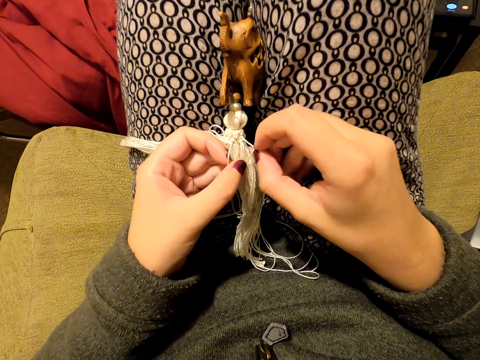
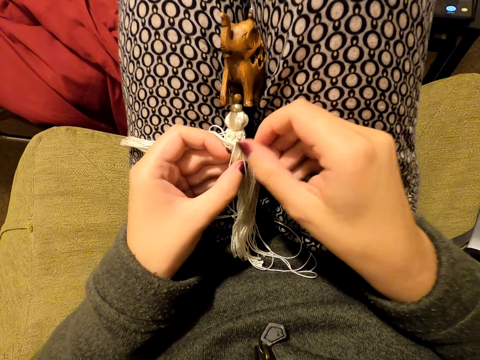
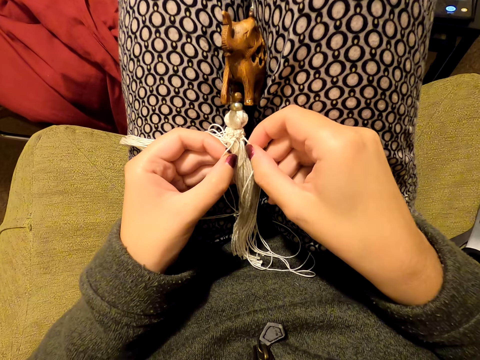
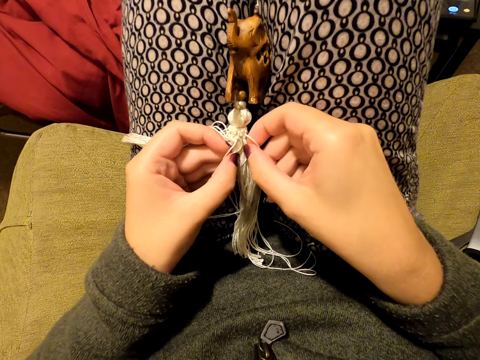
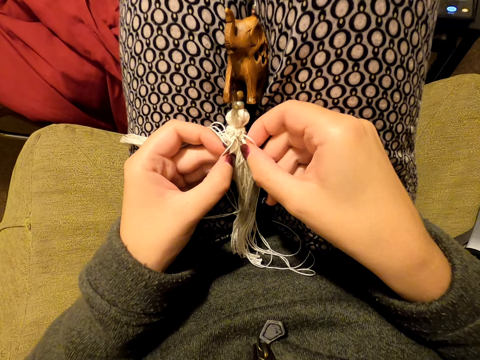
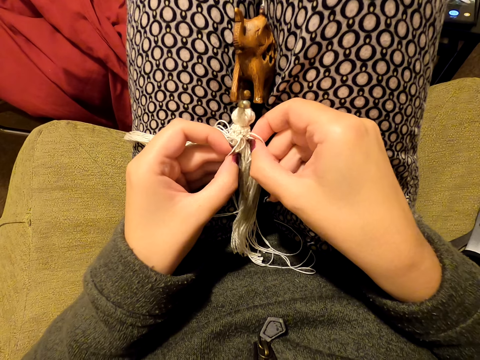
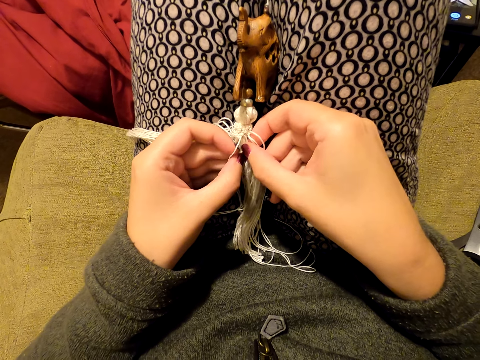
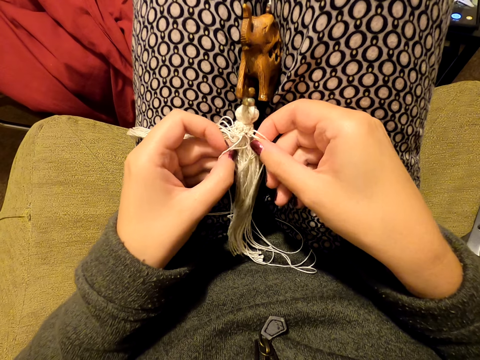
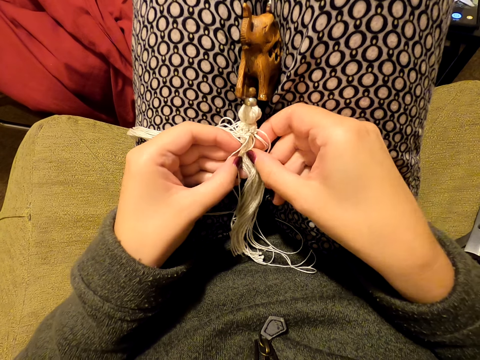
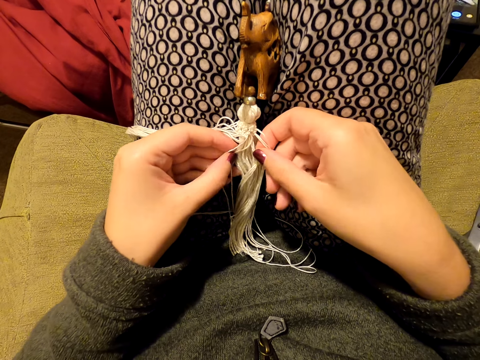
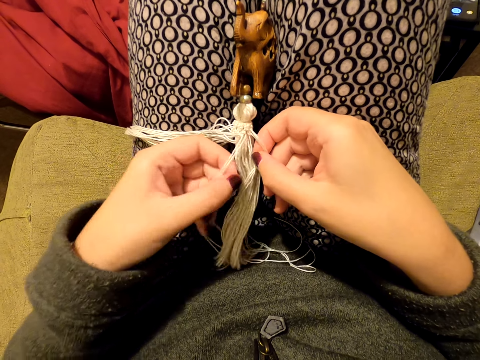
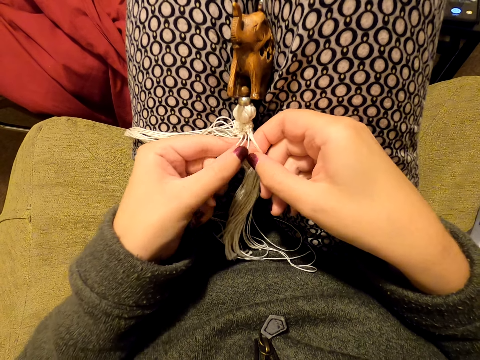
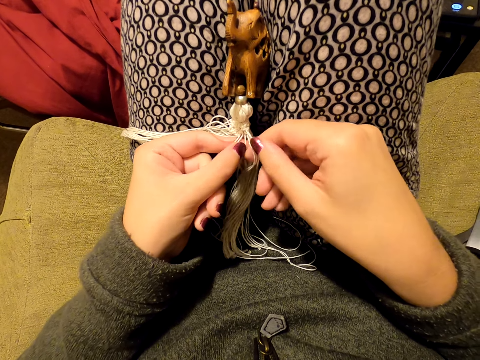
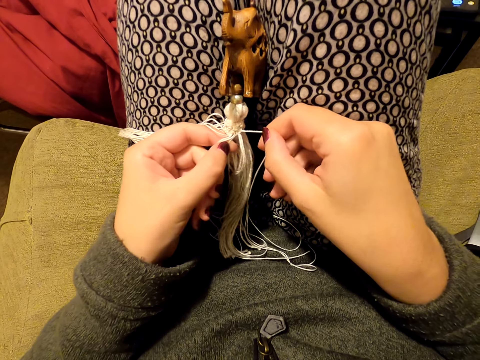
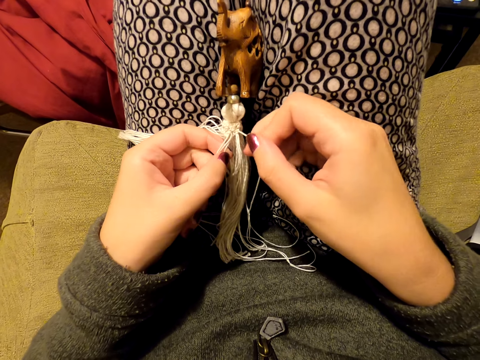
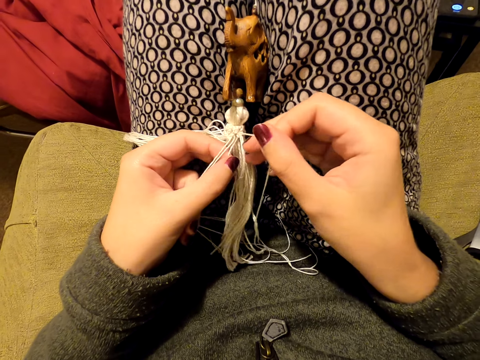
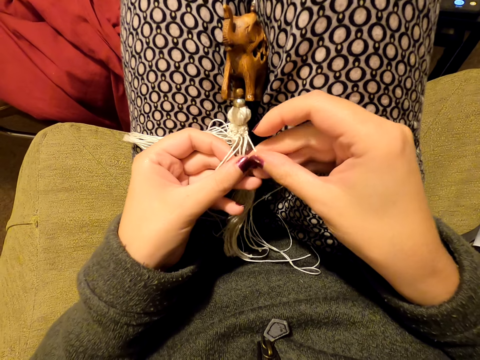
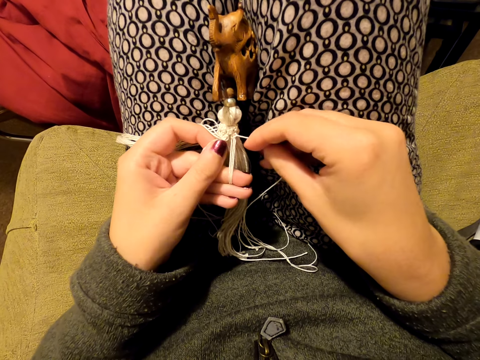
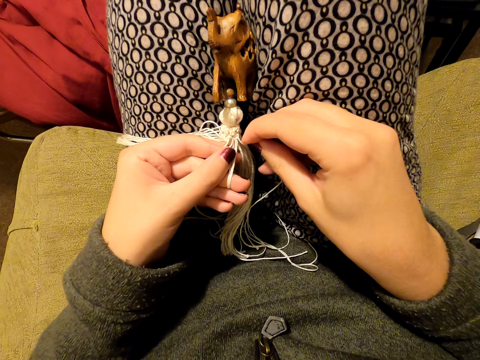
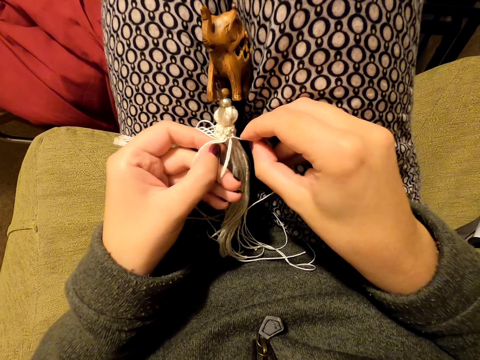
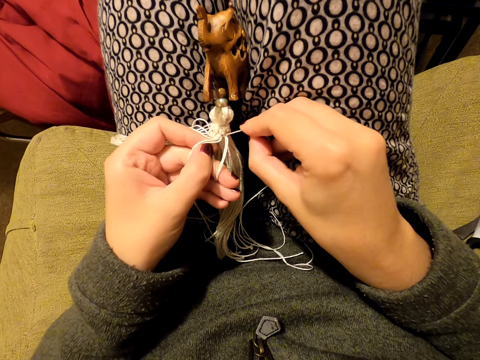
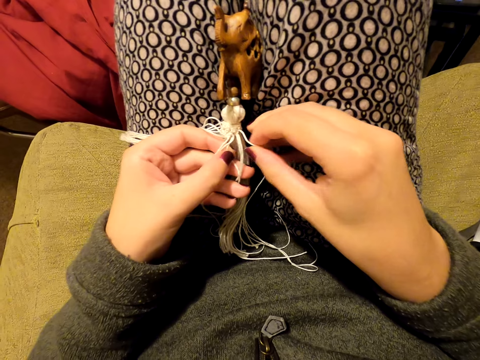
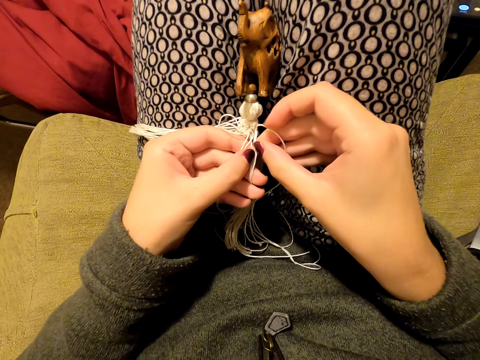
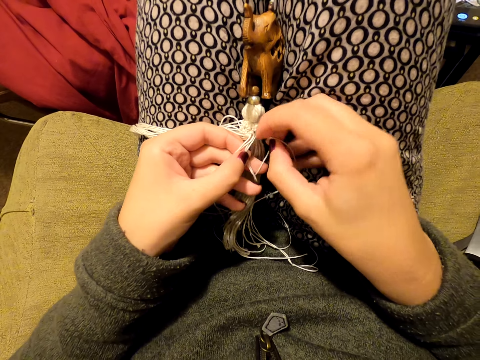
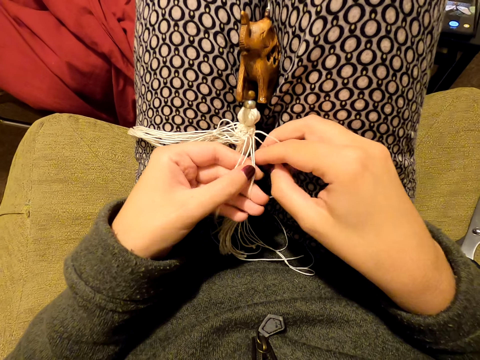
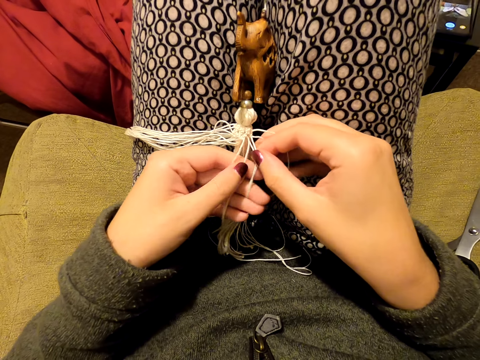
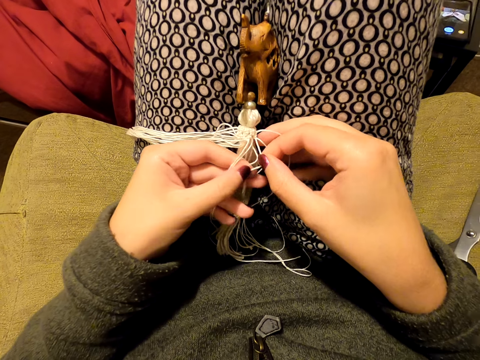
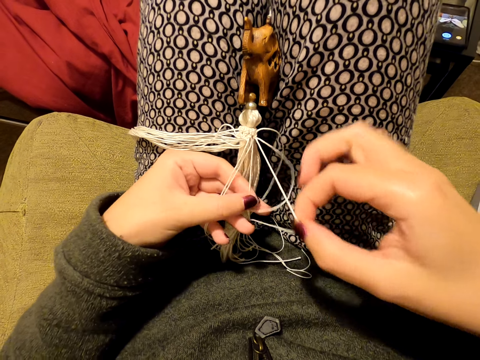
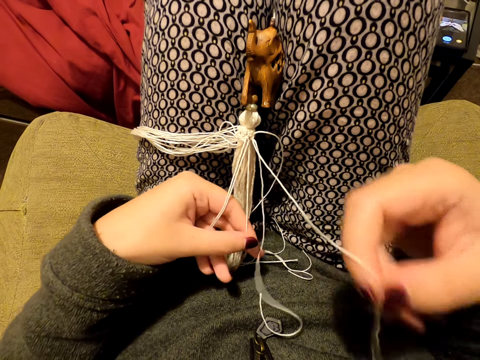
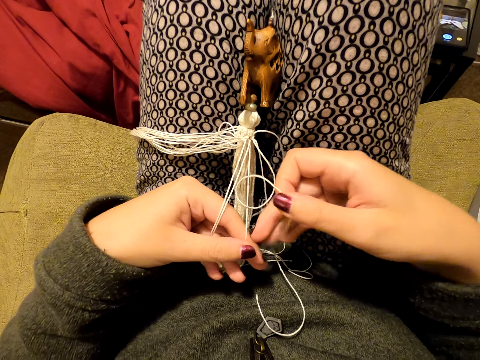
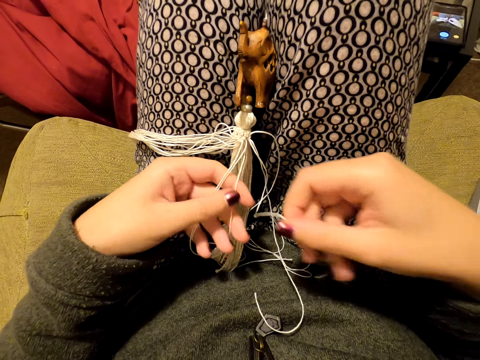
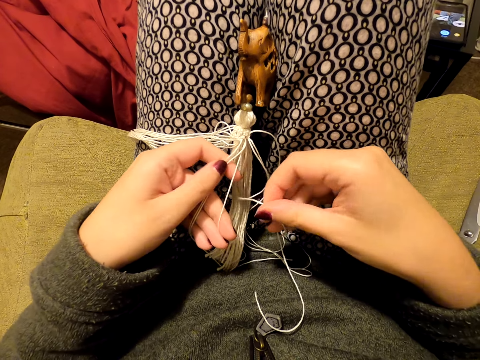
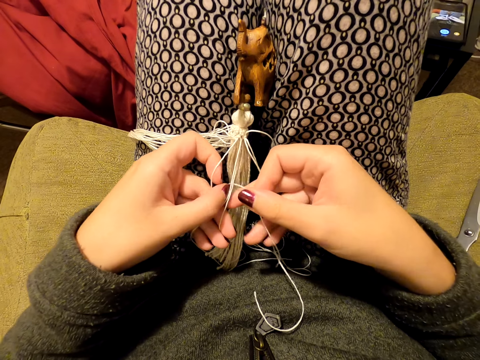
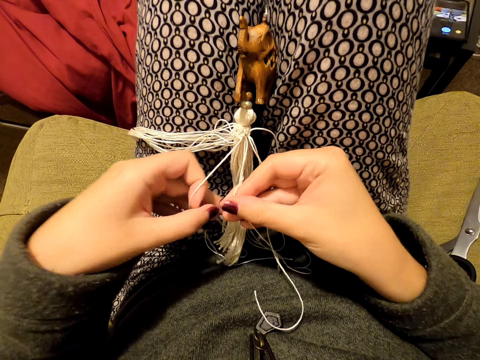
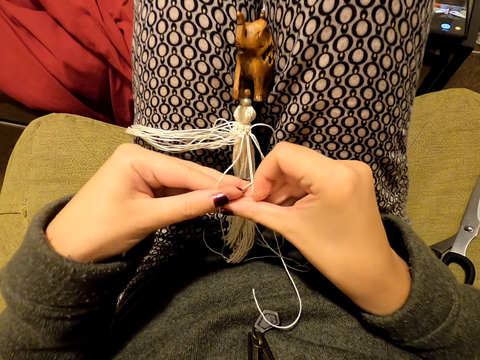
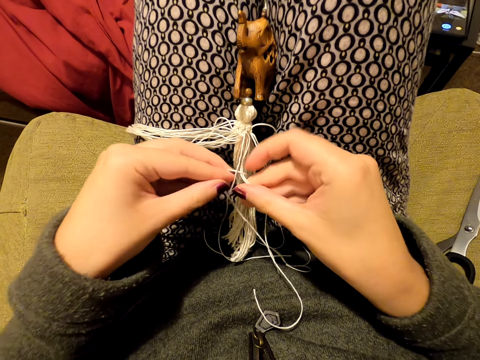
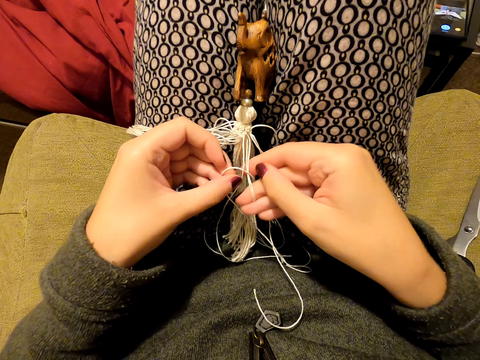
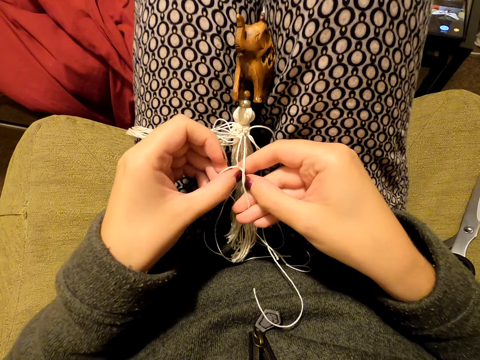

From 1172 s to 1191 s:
The camera wearer pulls the threads. They stretch the thread. They tighten the knot. They pull the thread. They knit a tassel decoration with both hands.

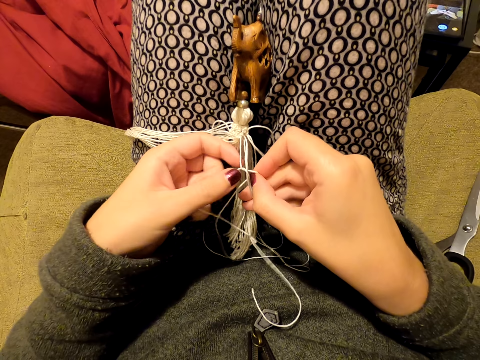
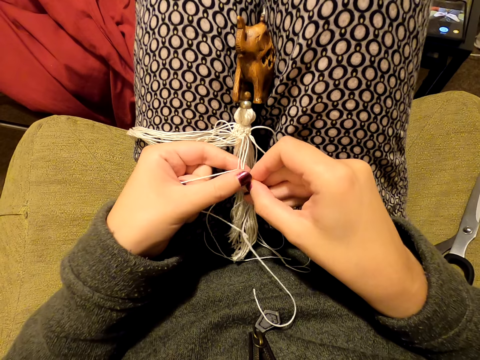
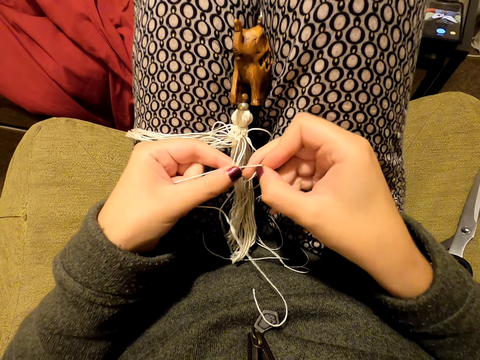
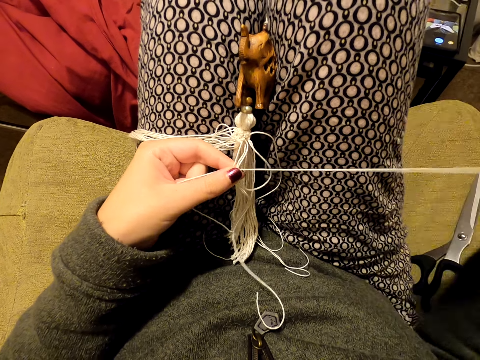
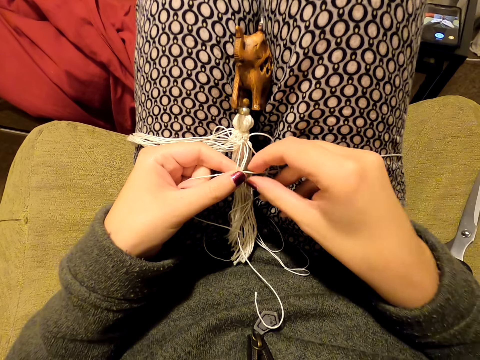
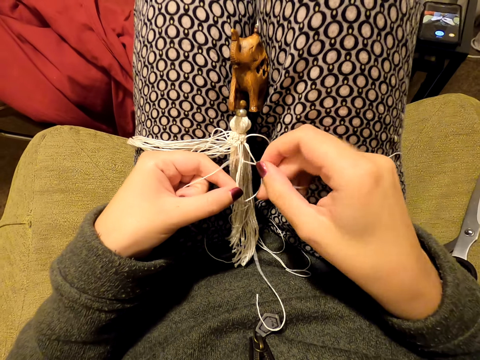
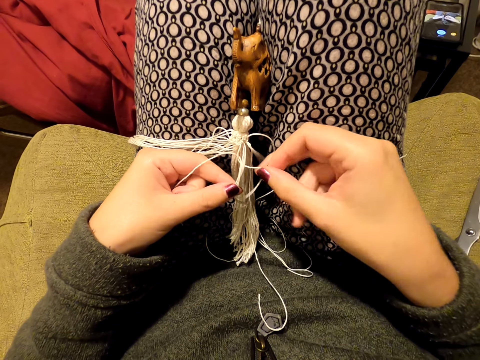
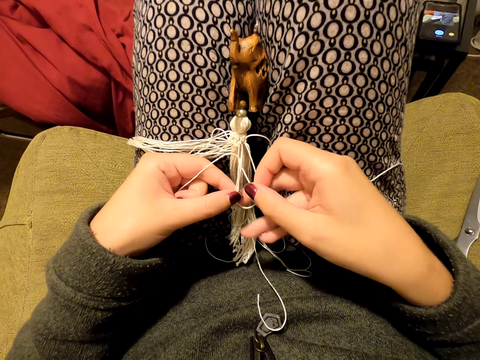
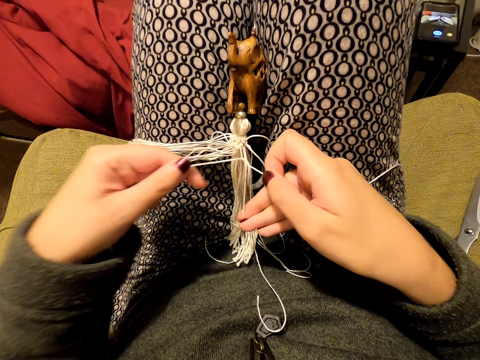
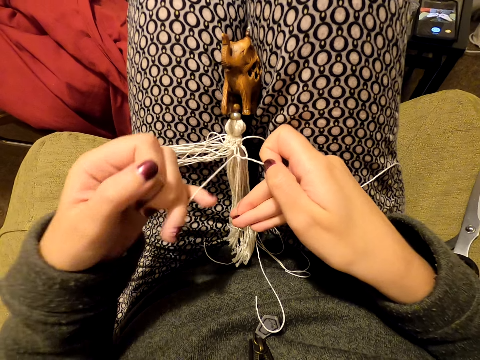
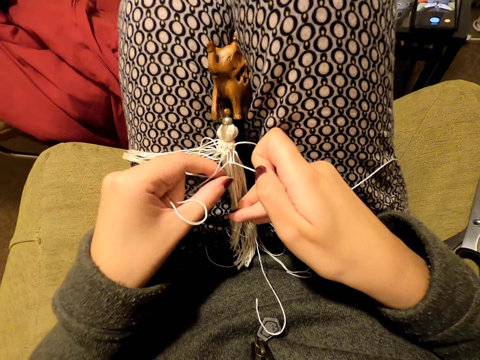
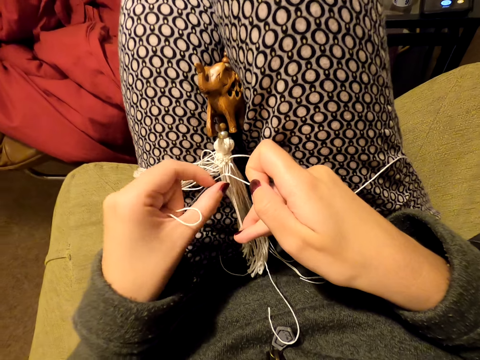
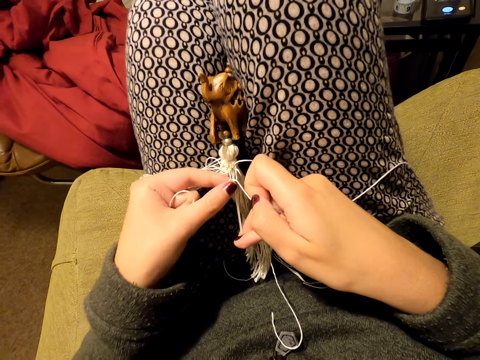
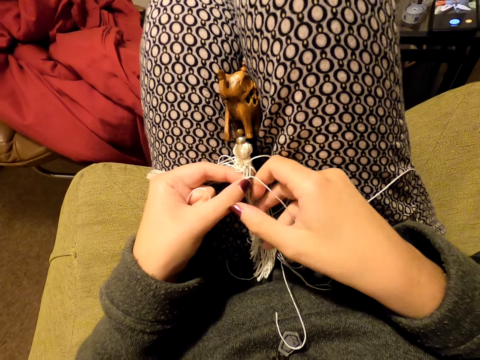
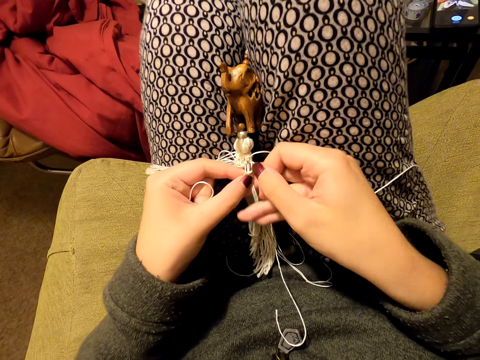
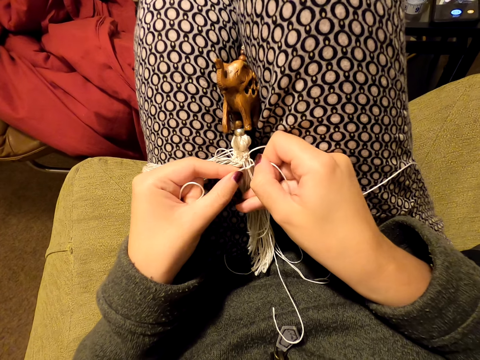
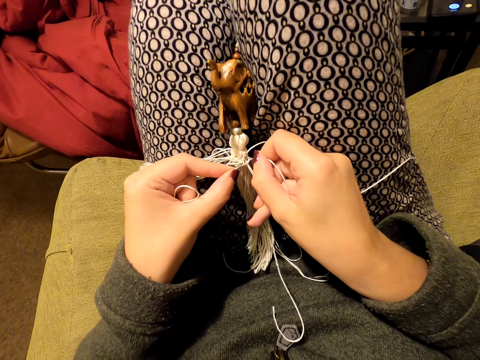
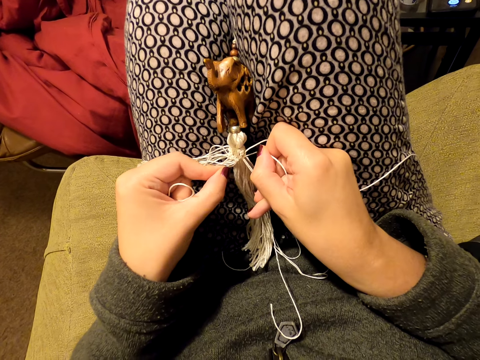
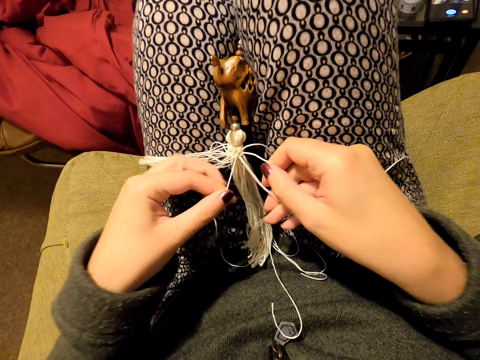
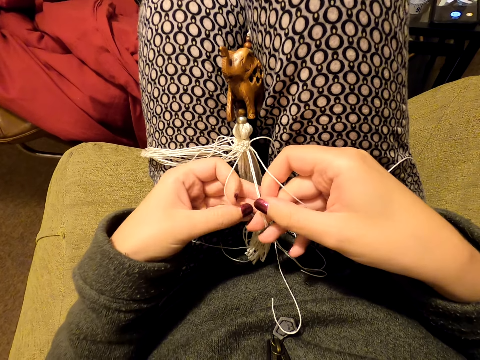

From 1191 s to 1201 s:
The camera wearer pulls the thread. She puts the thread on her leg. She stretches the thread. She picks up the thread. She pulls the thread. She tightens the knot. She switches the threads to the other hand.
